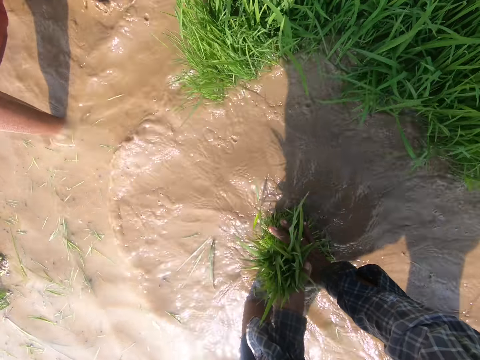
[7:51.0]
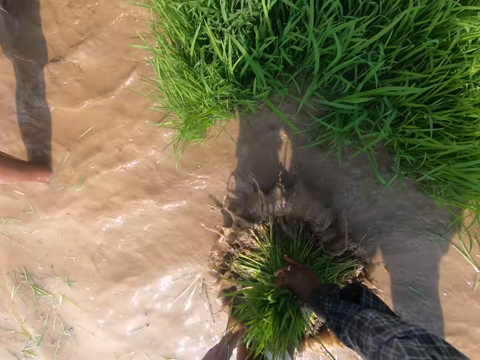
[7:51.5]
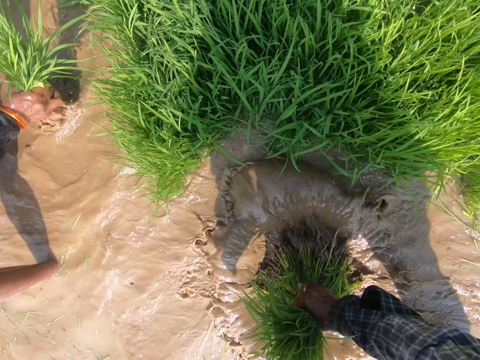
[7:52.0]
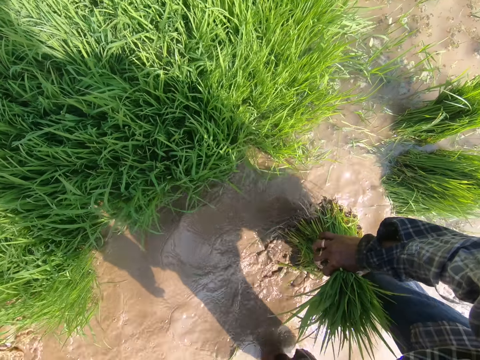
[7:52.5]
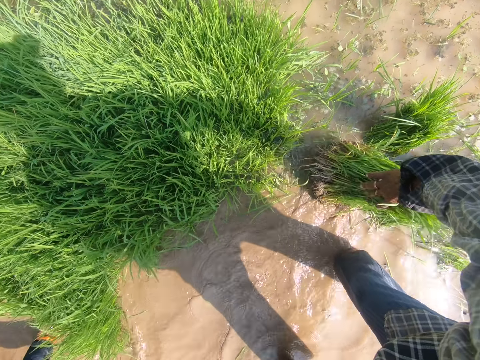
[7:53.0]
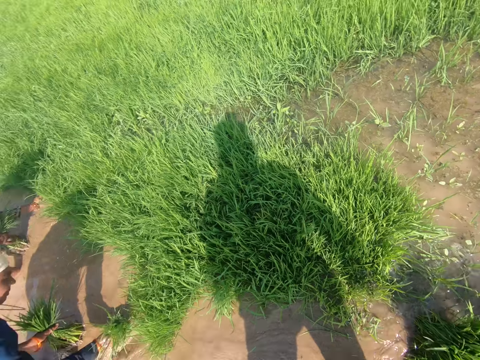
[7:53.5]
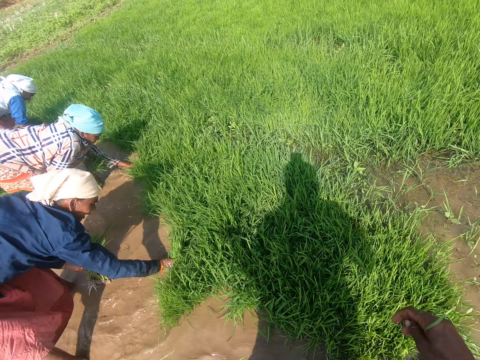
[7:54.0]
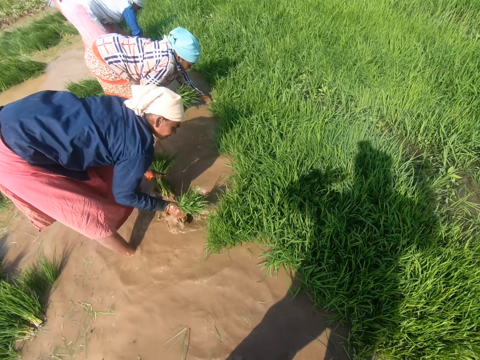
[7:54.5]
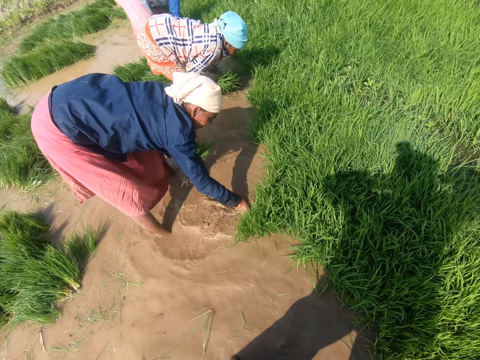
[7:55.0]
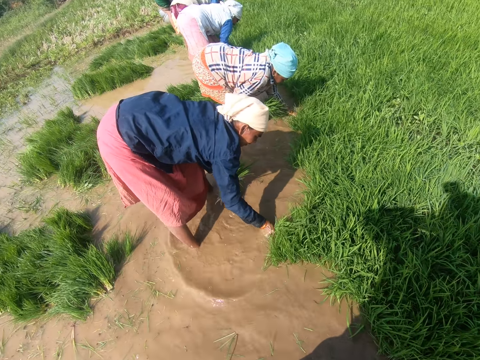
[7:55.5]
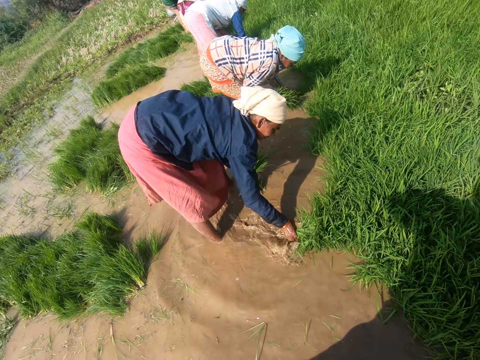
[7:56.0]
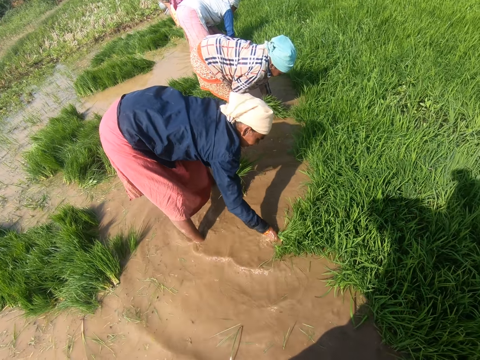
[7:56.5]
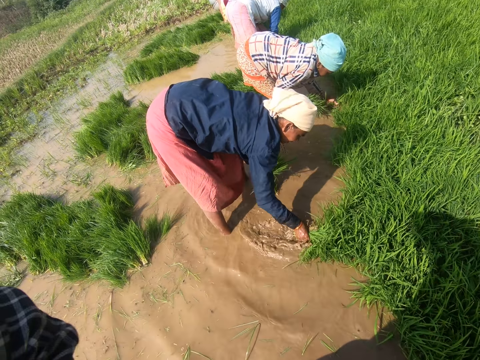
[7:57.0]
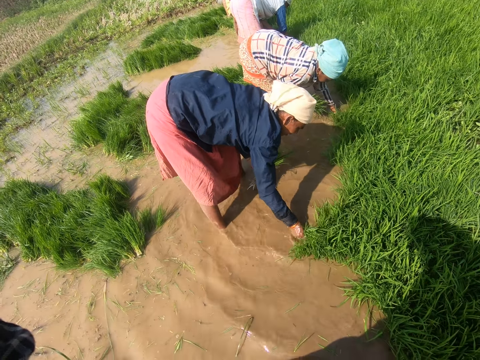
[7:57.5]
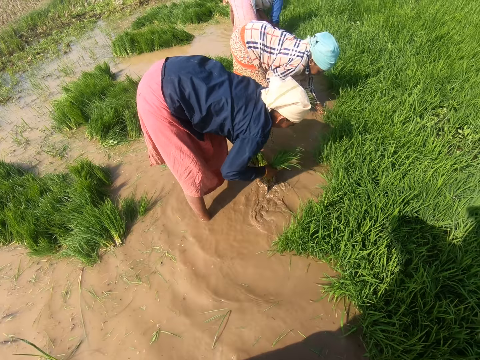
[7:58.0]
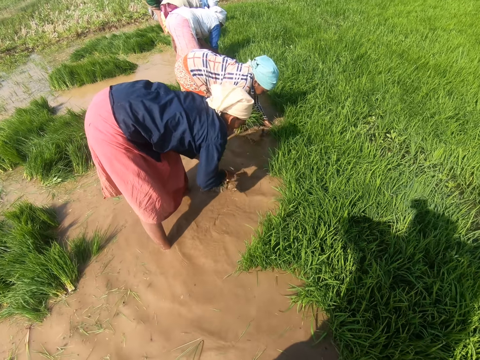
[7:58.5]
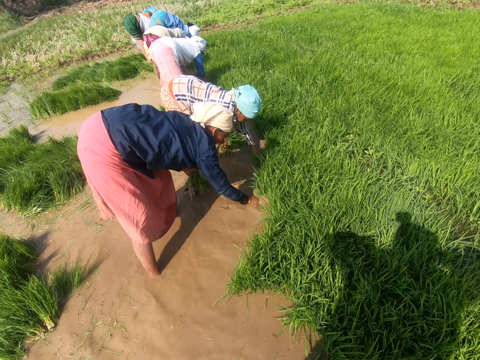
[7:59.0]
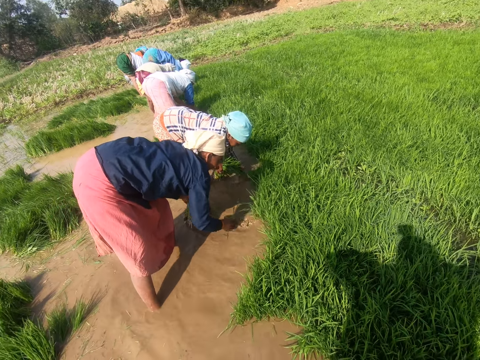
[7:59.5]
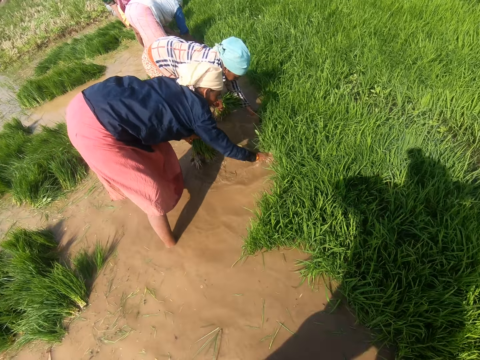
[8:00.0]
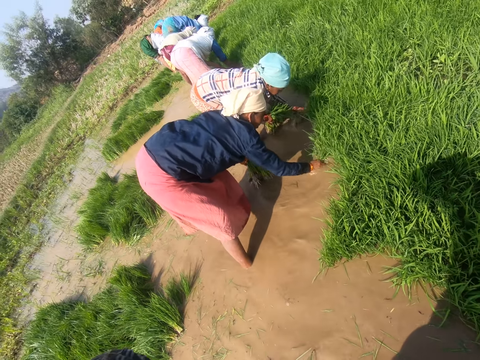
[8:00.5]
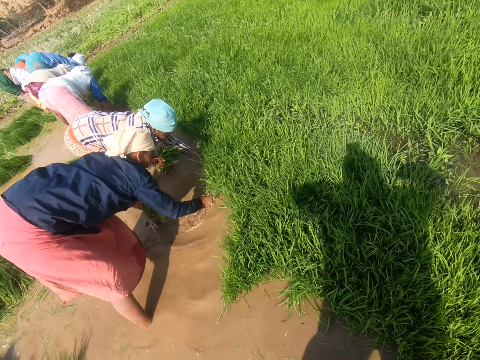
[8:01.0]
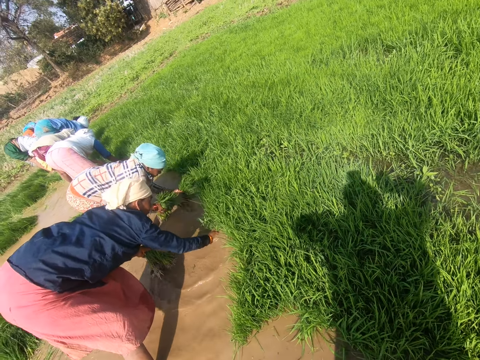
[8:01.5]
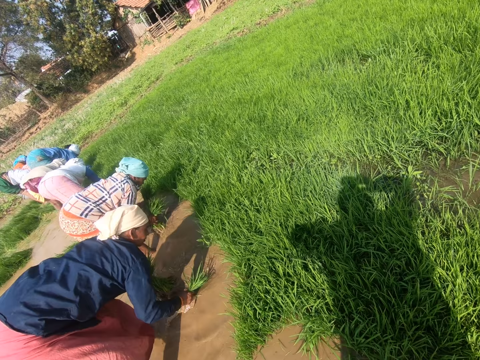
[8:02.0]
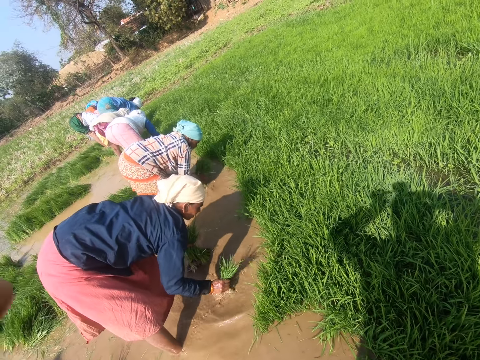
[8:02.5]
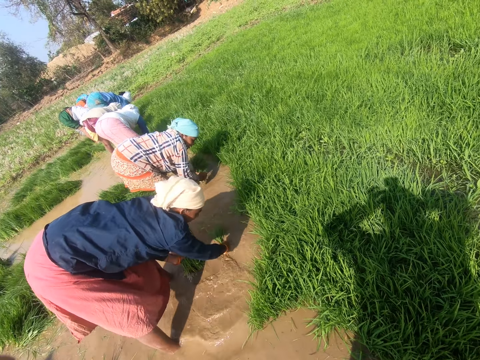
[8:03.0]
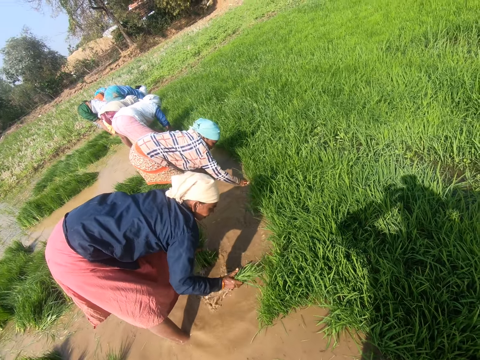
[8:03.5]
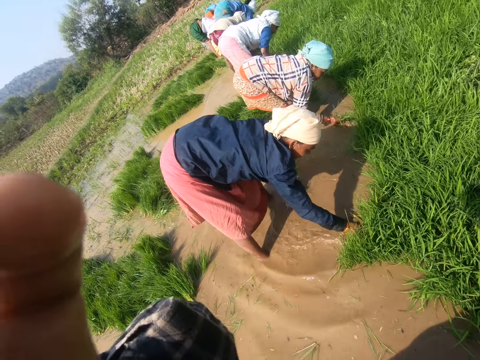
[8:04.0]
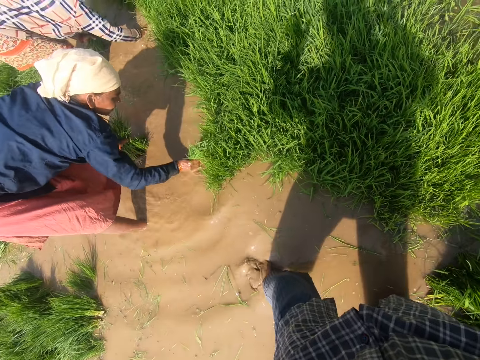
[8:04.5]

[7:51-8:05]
The camera wearer holds the rice with both hands and washes the rice in the water. They place the grass on the ground. They drop the harvested rice in the water. They look around at others harvesting rice. A person harvests rice. Another person harvests rice. The first person harvests rice. She passes the harvested rice to her left hand. She harvests rice. She washes the rice in the water.

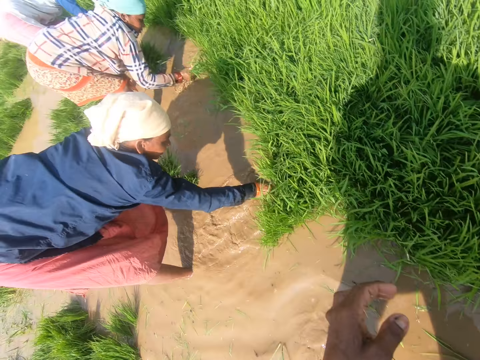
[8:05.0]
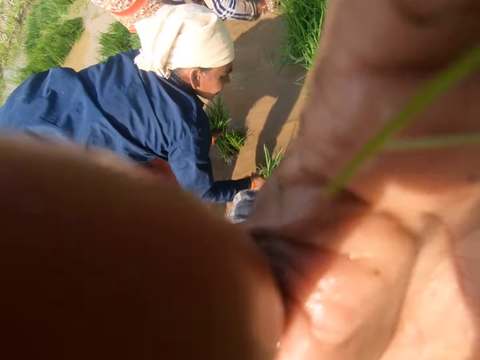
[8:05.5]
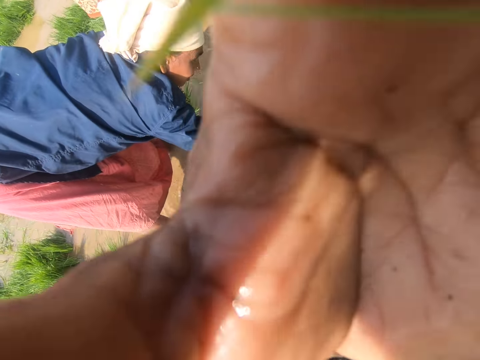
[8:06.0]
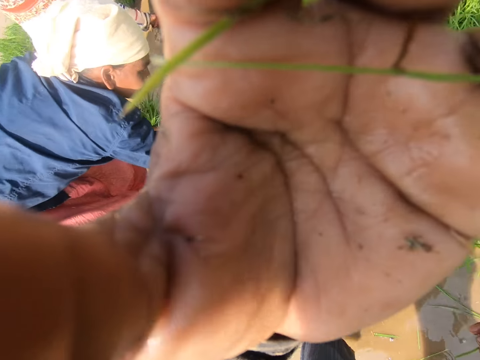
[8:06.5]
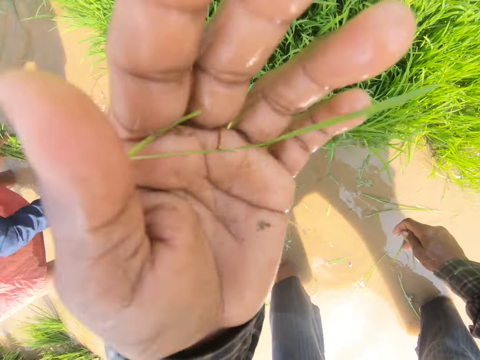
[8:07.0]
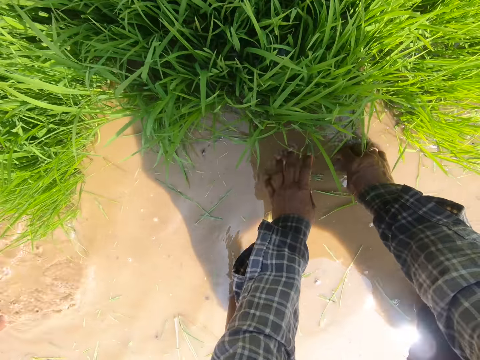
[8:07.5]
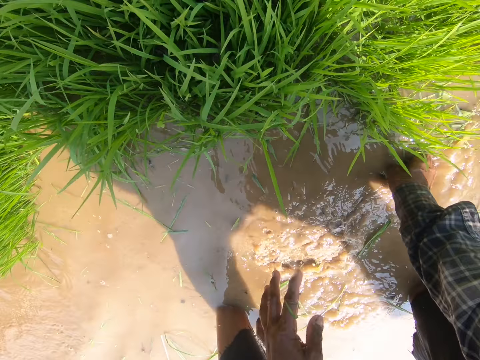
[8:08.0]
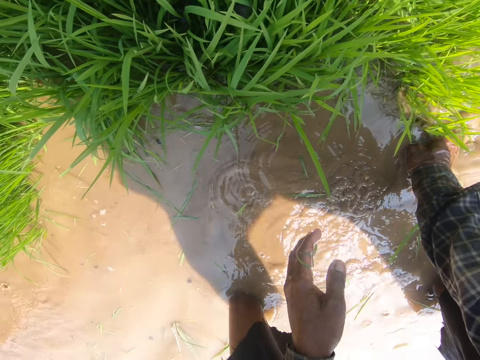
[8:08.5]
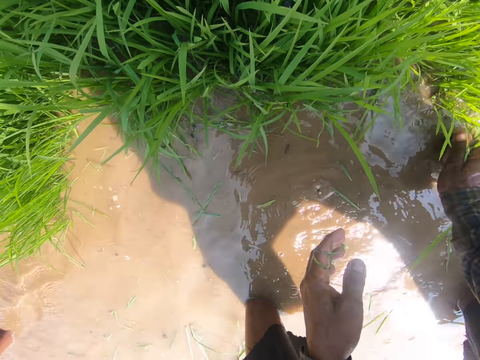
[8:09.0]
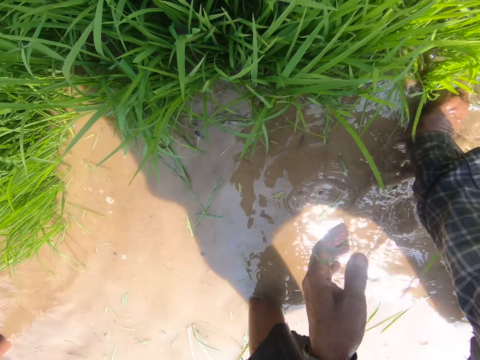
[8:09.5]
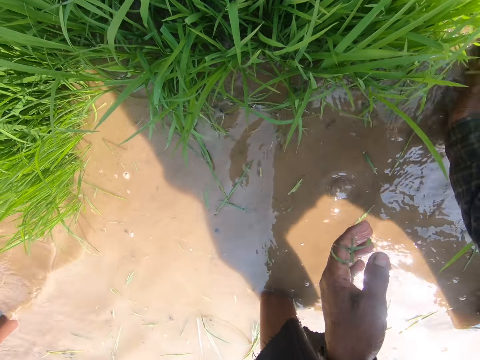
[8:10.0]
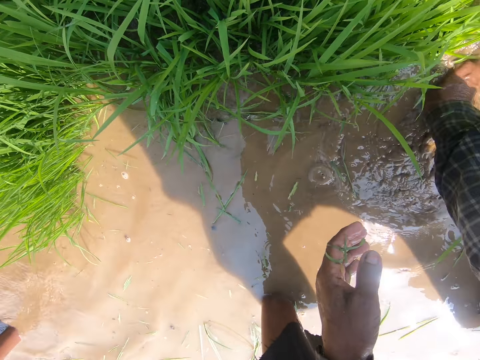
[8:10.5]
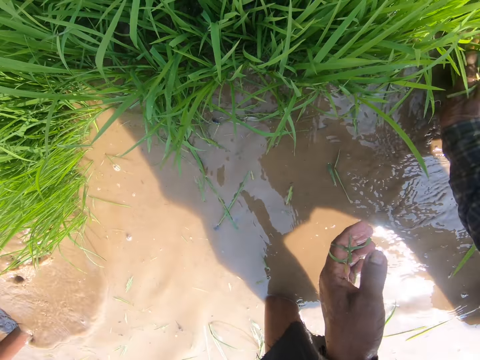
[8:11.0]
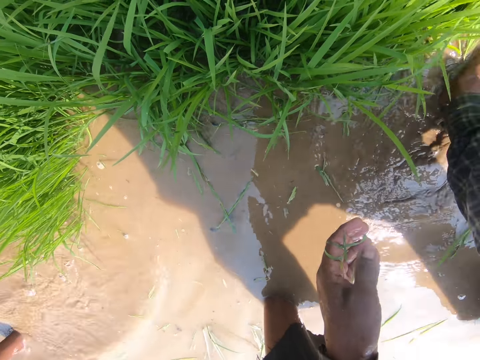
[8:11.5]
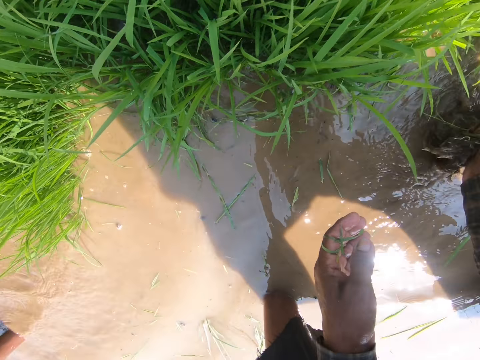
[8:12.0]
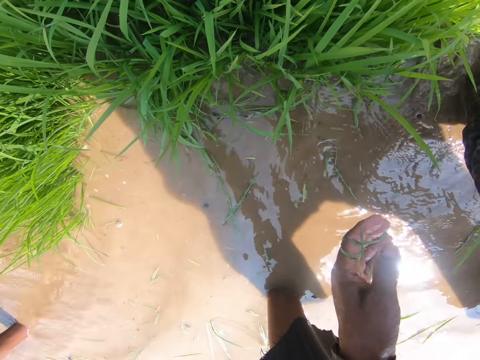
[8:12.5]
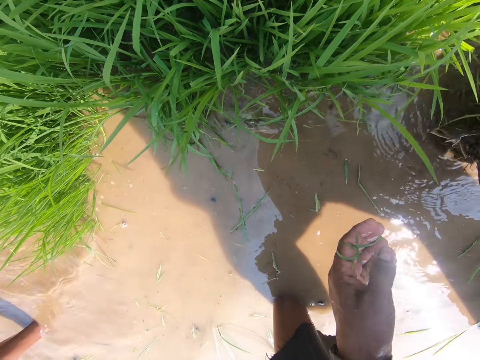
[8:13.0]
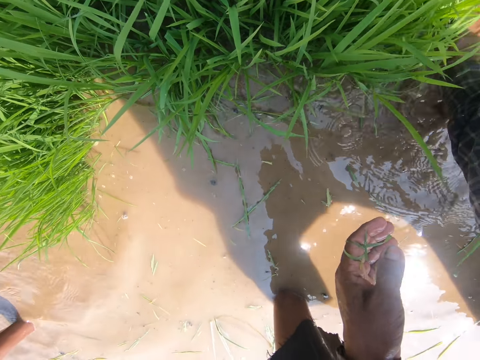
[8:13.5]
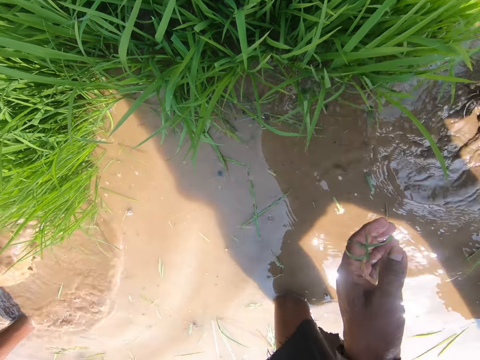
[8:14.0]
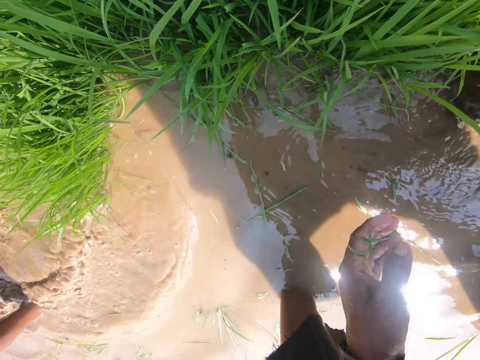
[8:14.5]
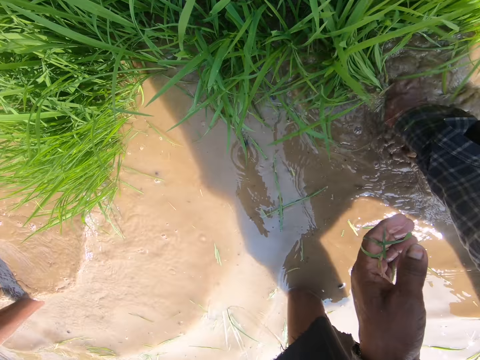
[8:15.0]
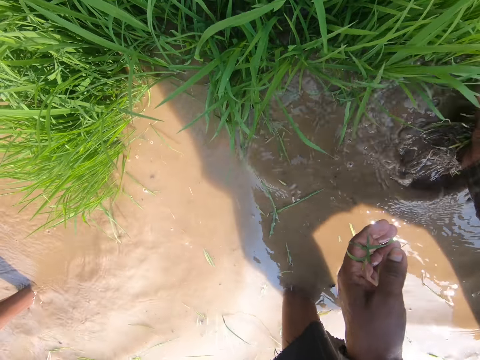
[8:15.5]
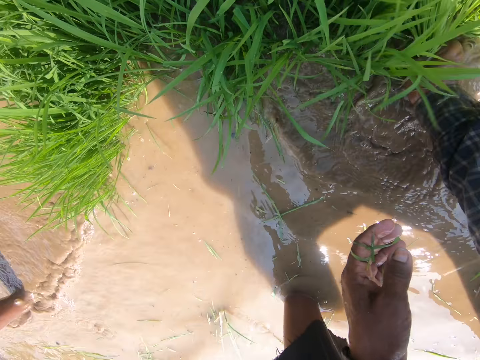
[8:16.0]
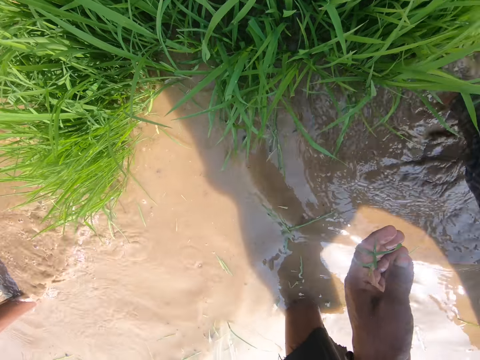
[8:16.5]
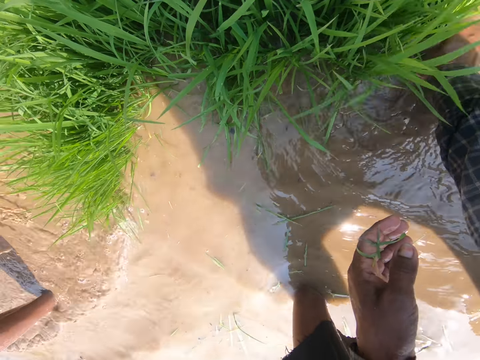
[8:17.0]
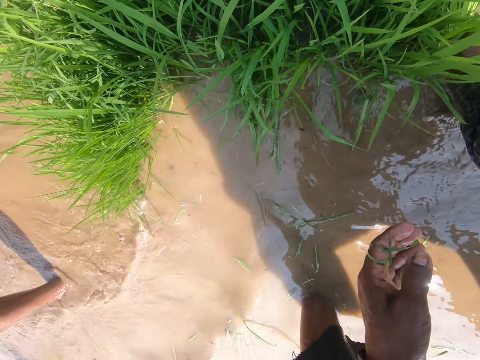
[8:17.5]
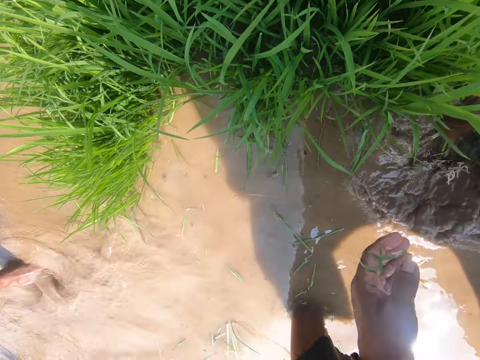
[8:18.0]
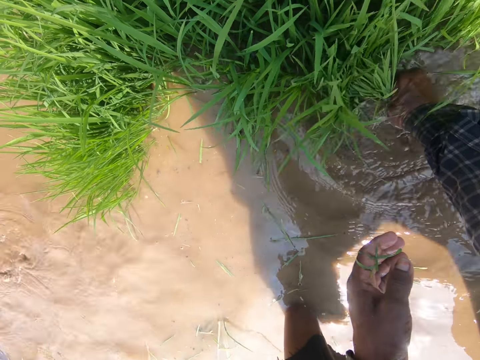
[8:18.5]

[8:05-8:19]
The camera wearer gestures using his hand. He adjusts the camera. He holds the camera with his hand. He touches the water. He flaps his hands in the water. He pulls rice with his right hand.
